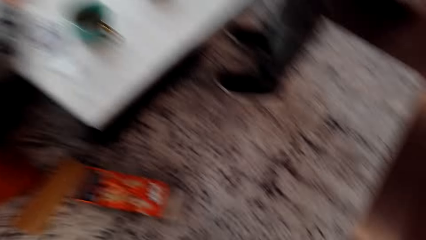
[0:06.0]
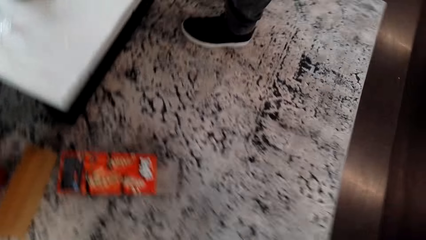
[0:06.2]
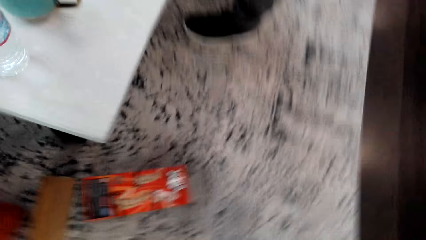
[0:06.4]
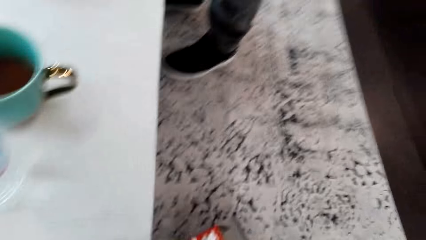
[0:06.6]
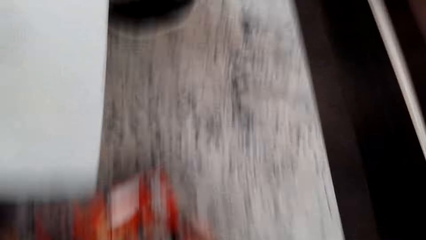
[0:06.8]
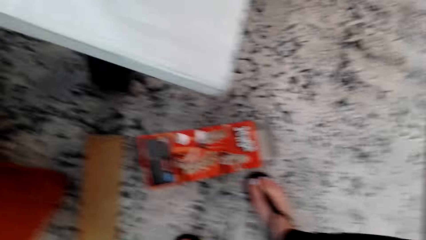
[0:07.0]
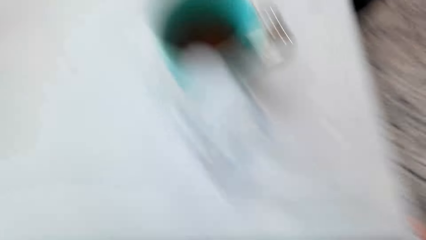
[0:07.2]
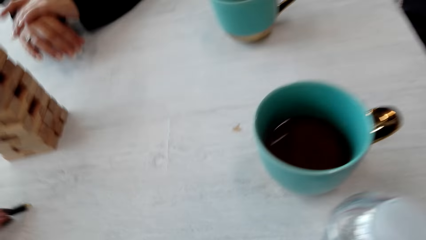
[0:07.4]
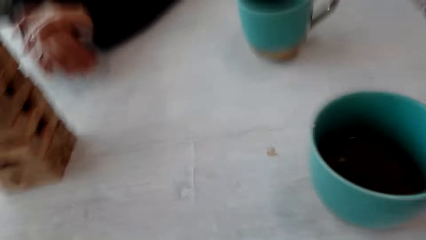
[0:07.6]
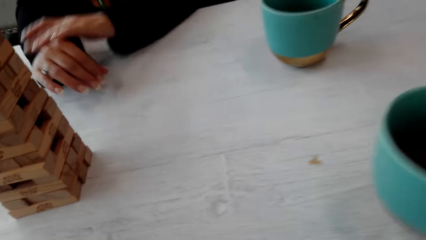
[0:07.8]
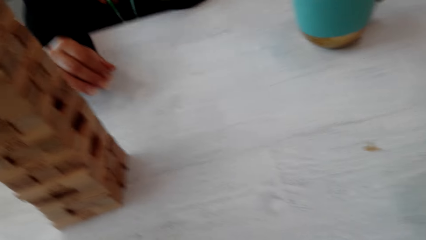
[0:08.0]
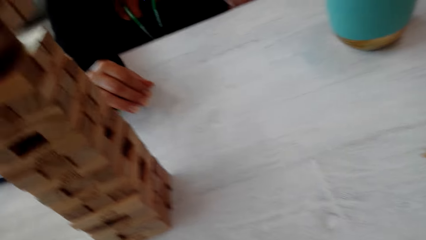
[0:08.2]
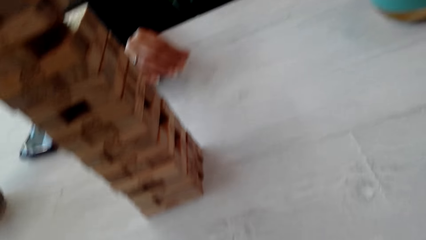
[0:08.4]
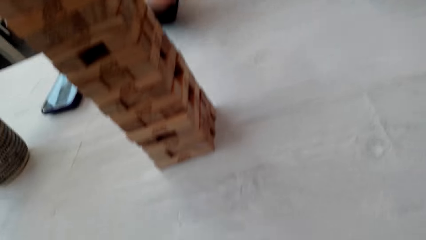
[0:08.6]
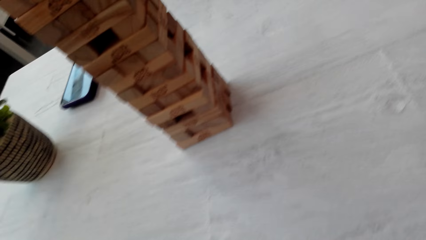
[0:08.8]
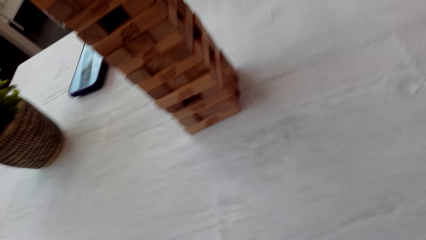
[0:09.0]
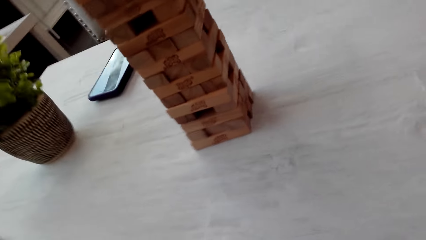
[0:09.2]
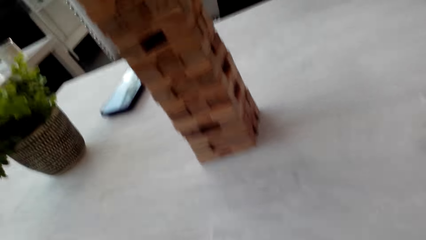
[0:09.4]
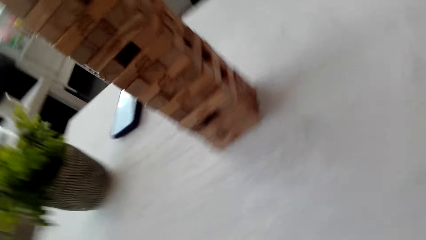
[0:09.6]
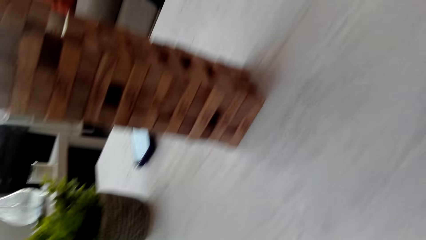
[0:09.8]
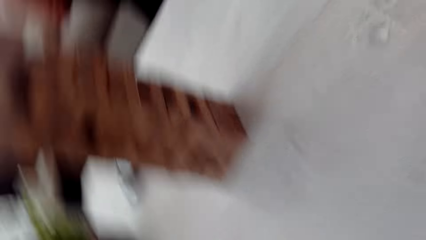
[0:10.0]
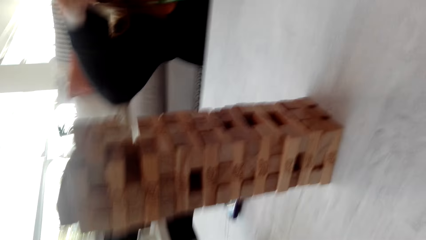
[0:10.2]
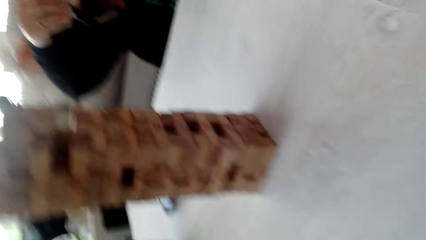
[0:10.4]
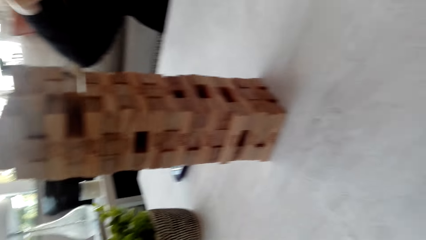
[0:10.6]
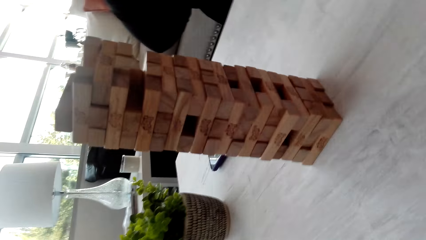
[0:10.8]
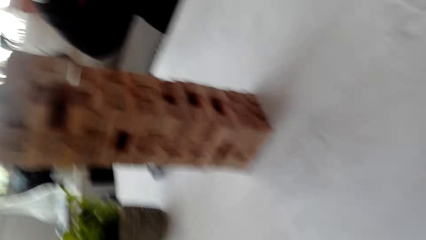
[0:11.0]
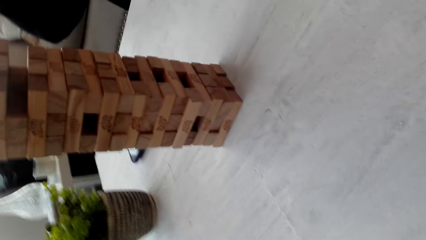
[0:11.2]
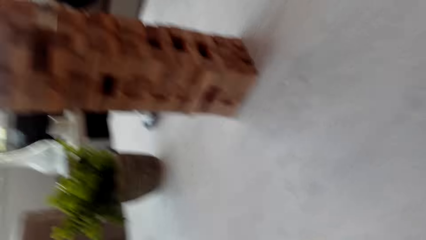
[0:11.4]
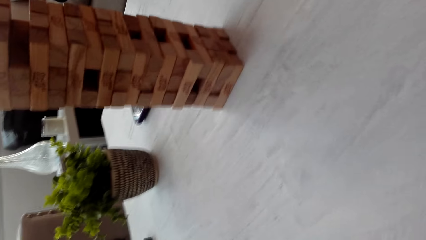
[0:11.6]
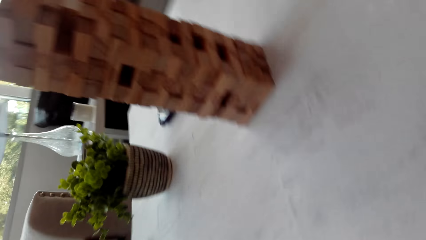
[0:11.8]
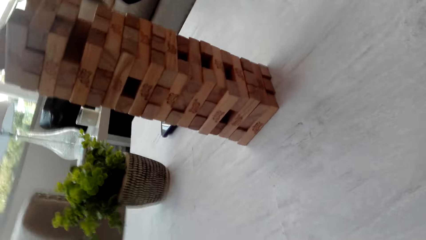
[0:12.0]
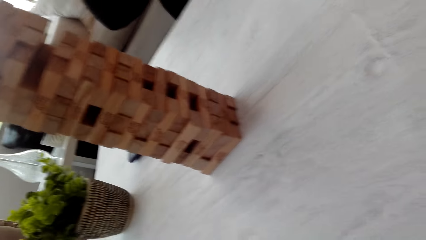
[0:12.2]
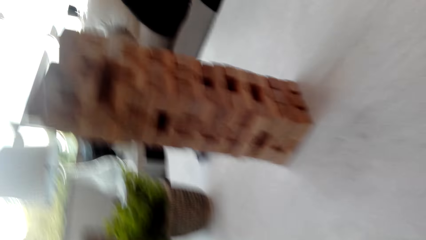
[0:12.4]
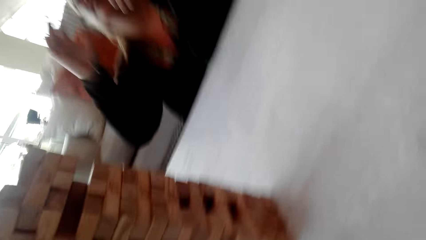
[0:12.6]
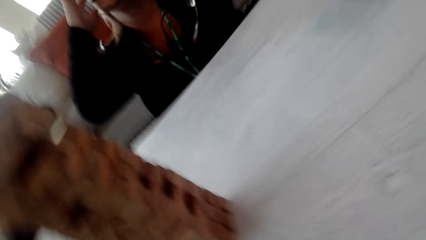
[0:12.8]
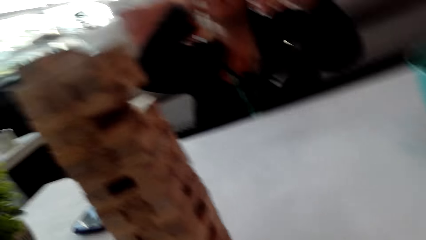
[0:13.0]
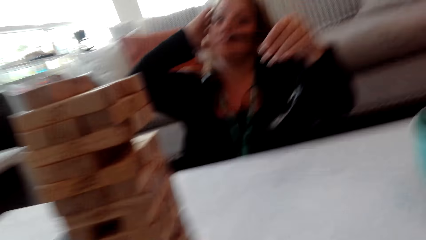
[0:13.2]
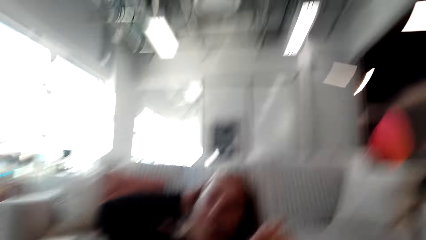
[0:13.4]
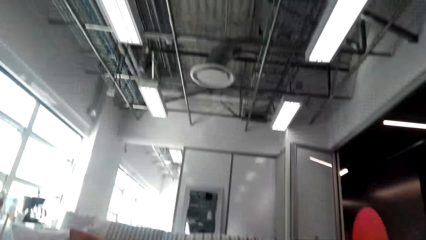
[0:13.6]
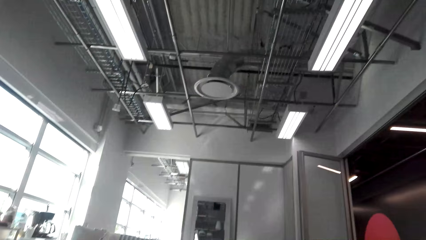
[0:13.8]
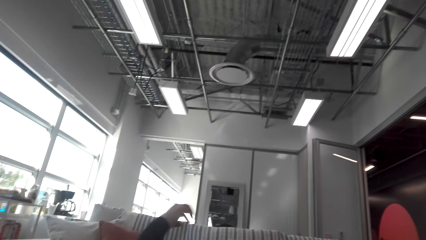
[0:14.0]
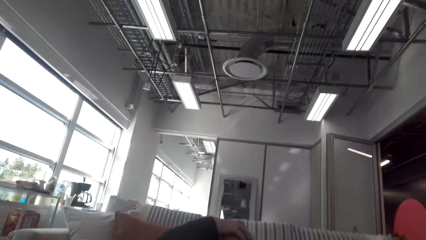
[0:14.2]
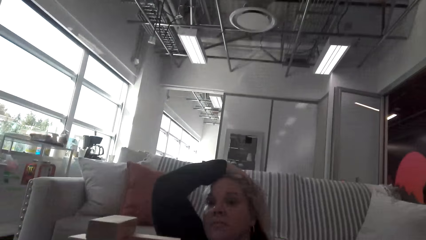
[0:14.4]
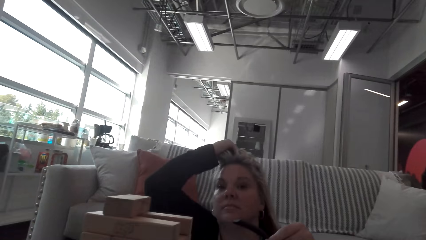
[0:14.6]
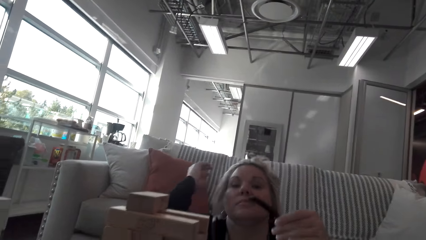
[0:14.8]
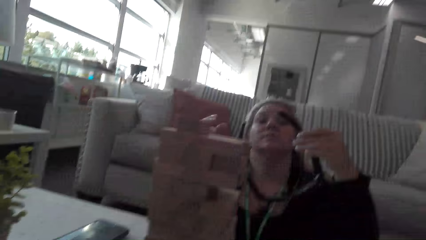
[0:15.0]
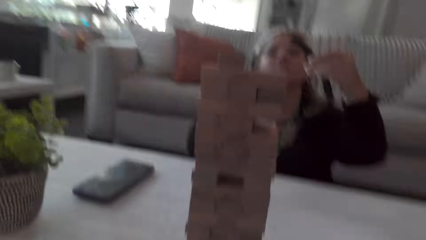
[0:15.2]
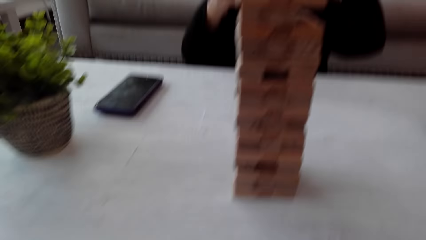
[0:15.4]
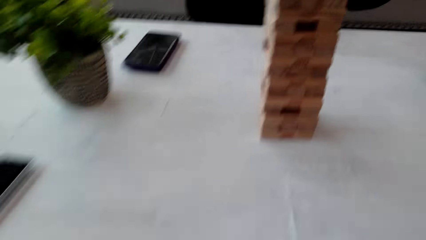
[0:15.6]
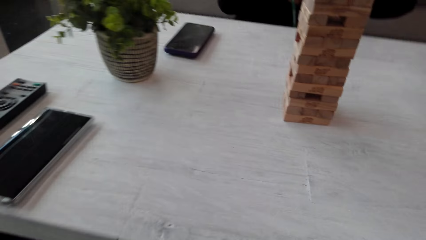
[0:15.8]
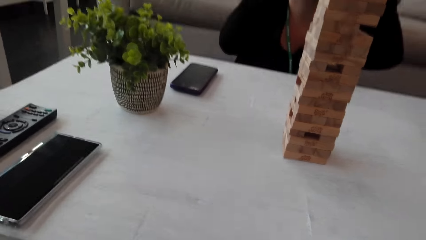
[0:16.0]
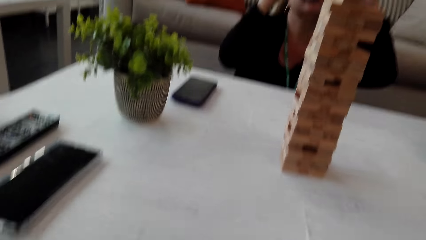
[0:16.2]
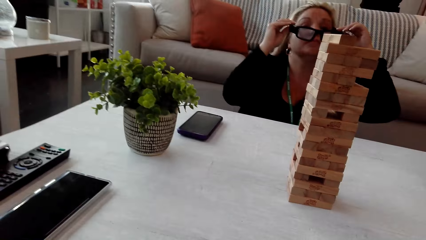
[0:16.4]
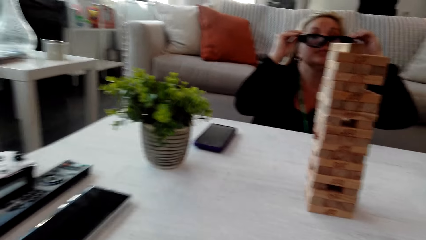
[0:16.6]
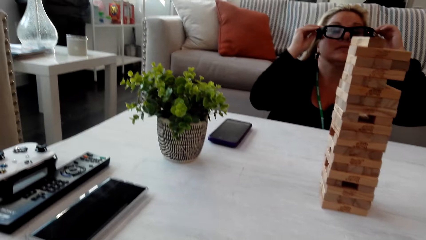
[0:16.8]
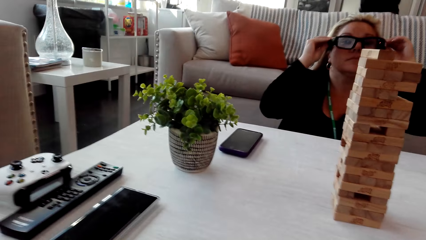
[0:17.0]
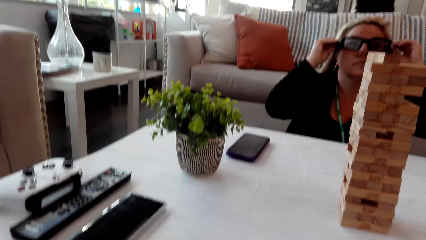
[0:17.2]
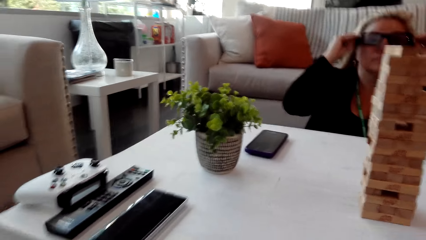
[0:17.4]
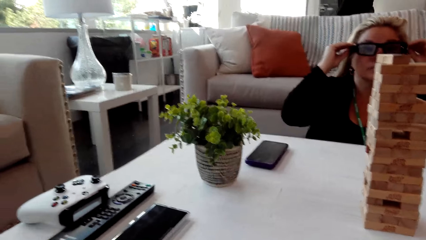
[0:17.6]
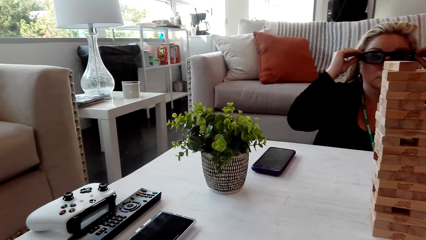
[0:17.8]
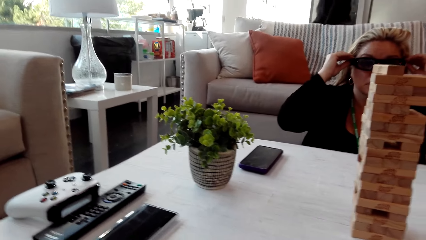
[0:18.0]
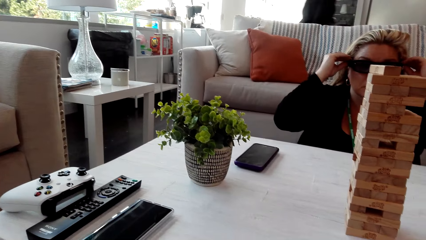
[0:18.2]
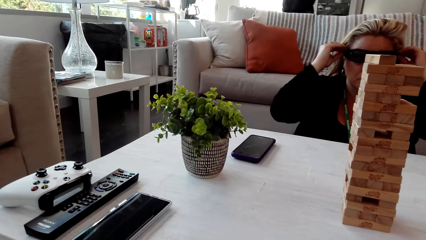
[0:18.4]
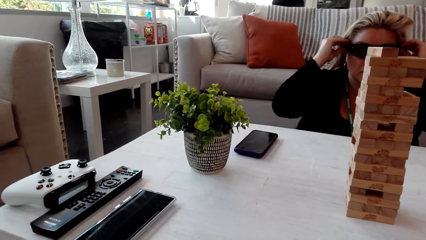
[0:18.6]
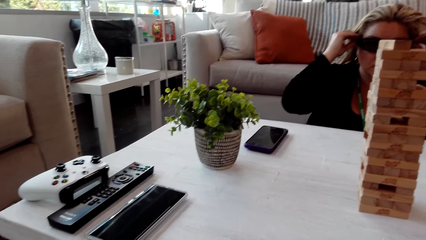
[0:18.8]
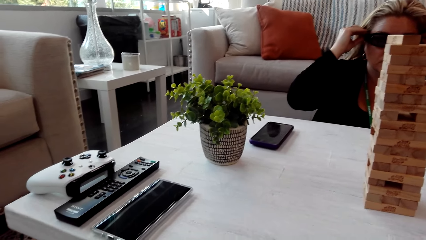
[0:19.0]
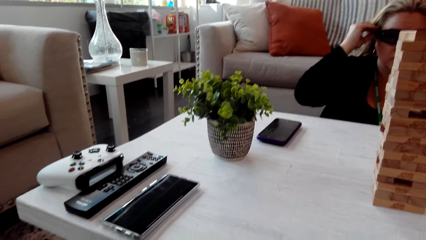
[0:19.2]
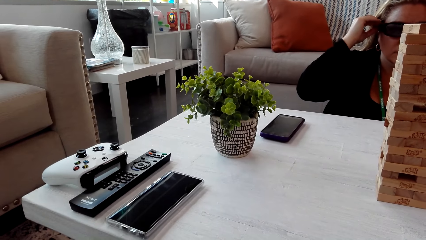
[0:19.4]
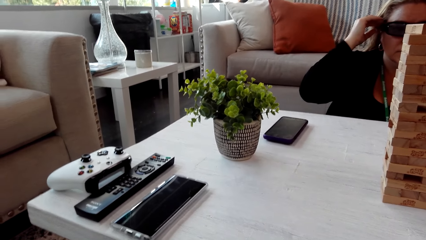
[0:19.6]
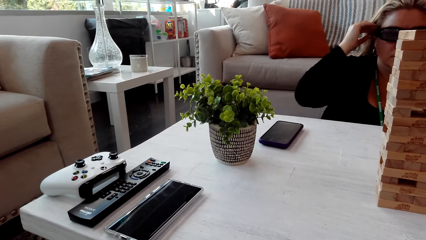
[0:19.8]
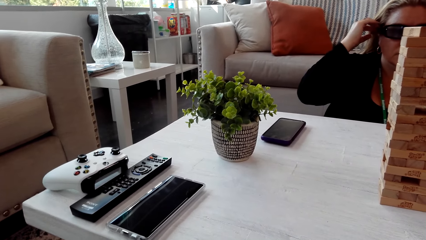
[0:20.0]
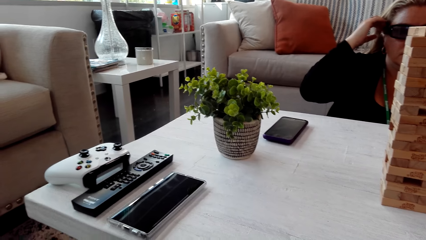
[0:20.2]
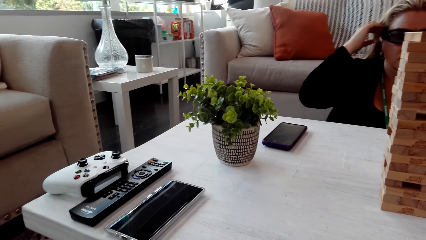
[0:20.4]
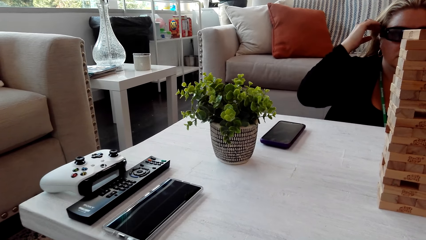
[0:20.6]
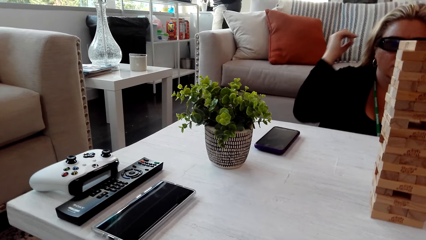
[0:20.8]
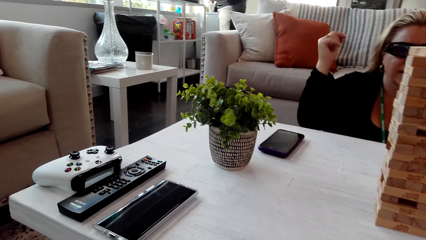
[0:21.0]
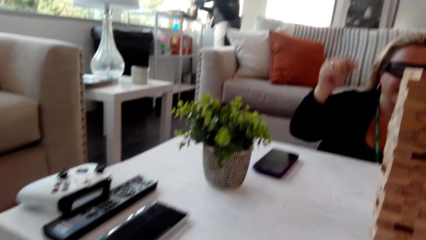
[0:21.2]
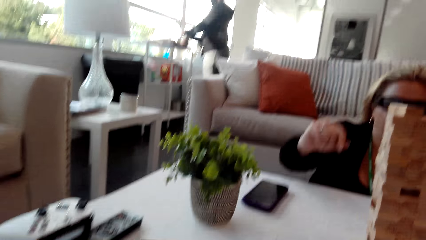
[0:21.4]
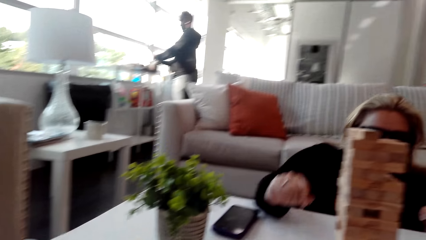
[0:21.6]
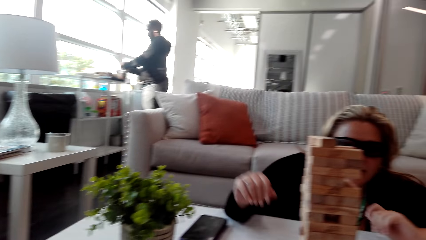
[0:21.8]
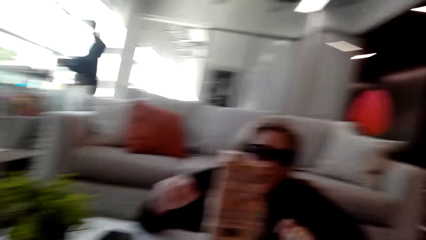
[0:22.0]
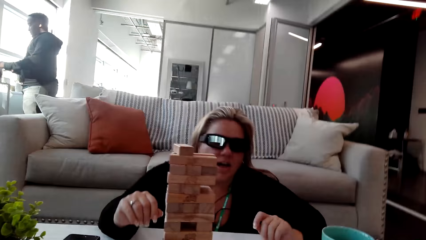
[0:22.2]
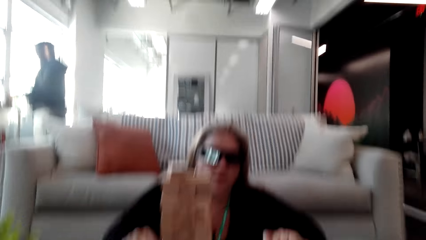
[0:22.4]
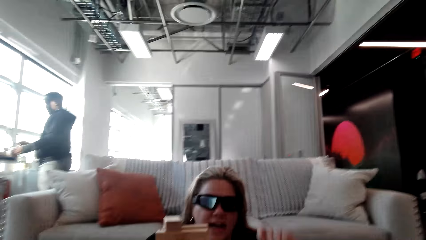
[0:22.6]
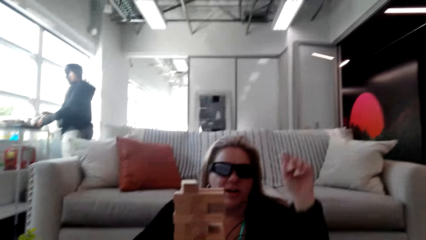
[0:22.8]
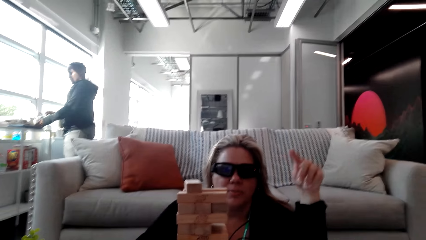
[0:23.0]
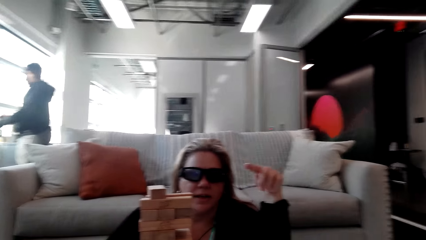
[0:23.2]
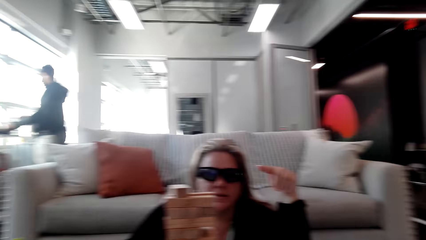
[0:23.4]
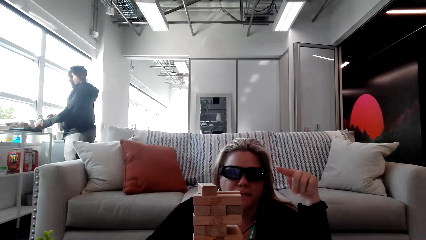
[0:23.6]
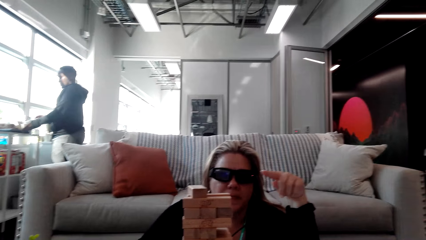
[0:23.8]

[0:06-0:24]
The camera wearer looks at the floor. They look at the Jenga game. They sit down. A woman touches her hair. The camera wearer looks at the table. The woman puts on glasses. The camera wearer talks to the woman. The woman talks to the camera wearer.
